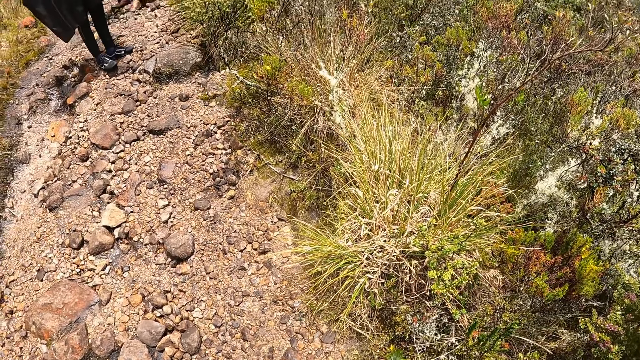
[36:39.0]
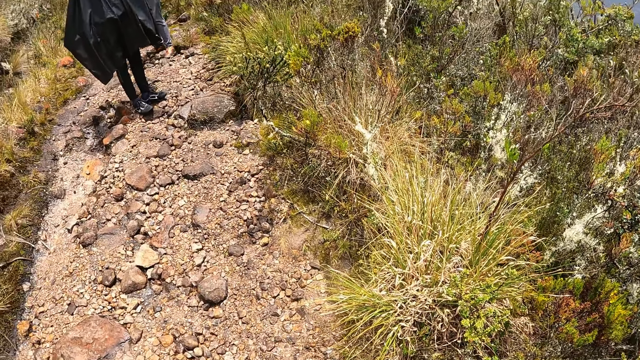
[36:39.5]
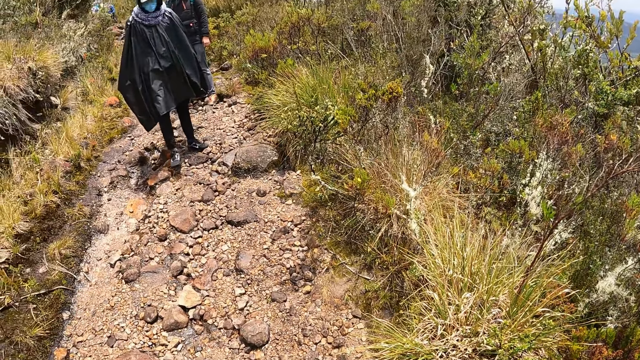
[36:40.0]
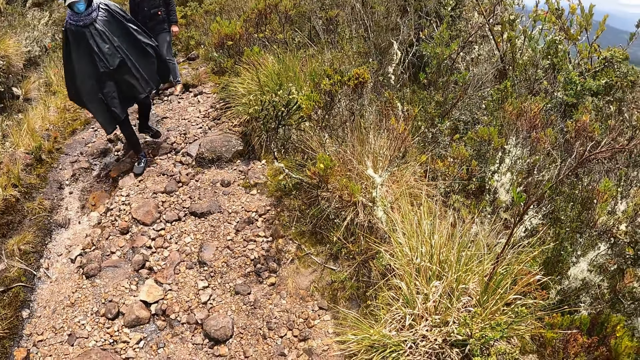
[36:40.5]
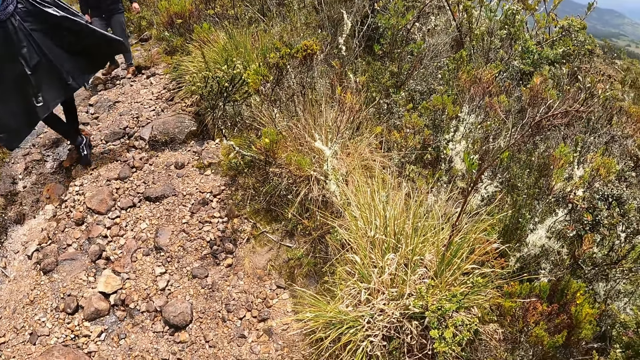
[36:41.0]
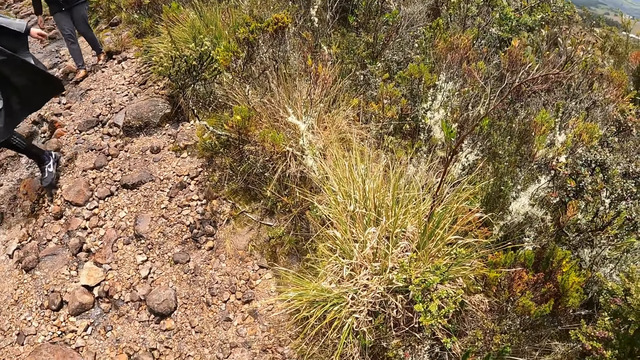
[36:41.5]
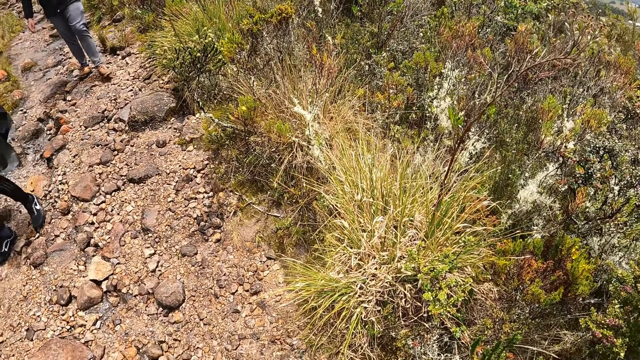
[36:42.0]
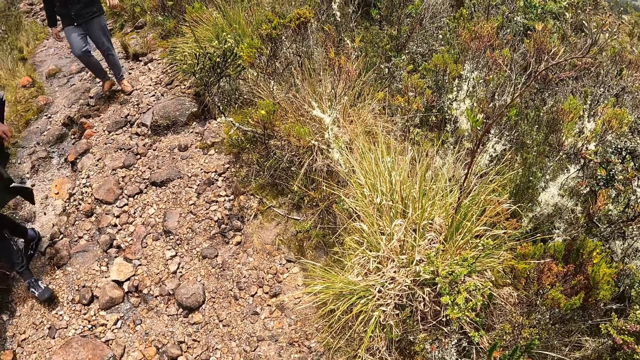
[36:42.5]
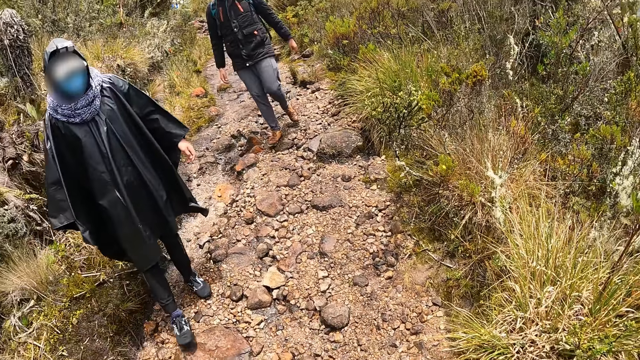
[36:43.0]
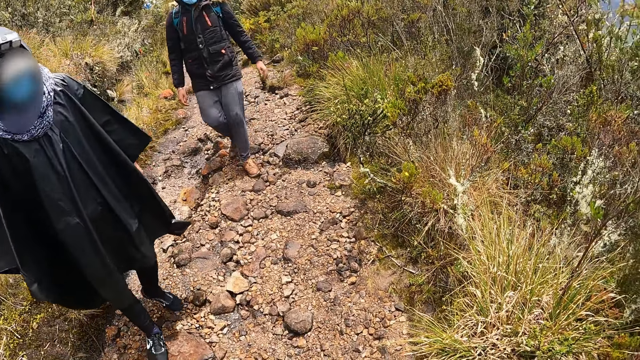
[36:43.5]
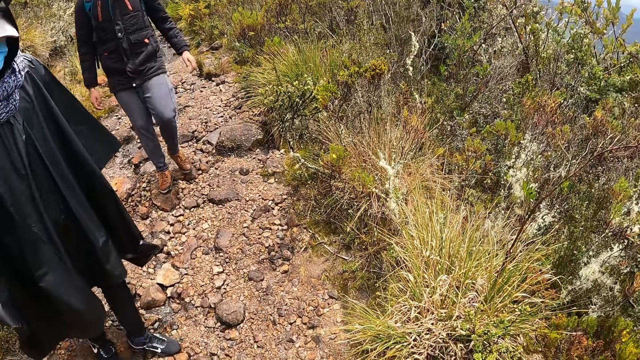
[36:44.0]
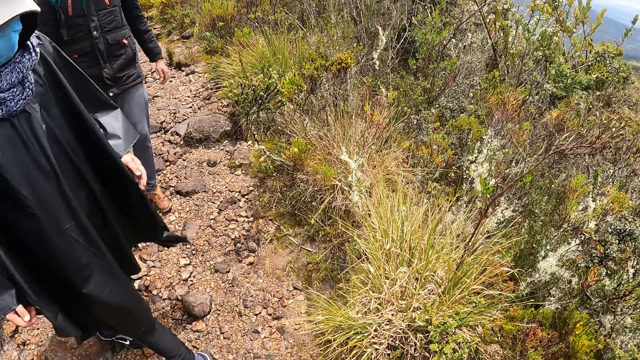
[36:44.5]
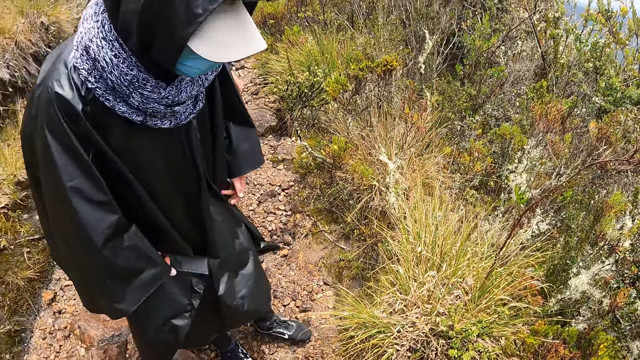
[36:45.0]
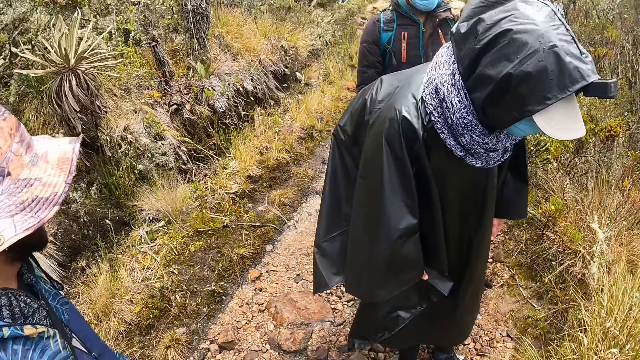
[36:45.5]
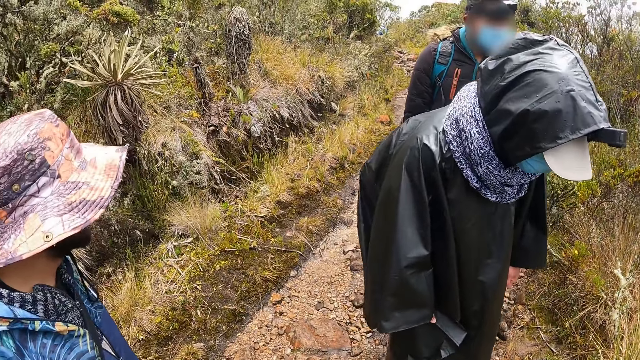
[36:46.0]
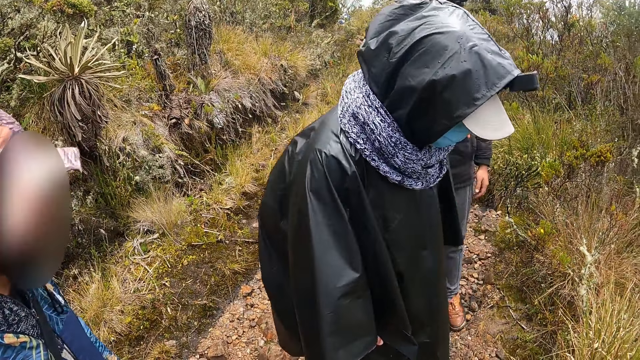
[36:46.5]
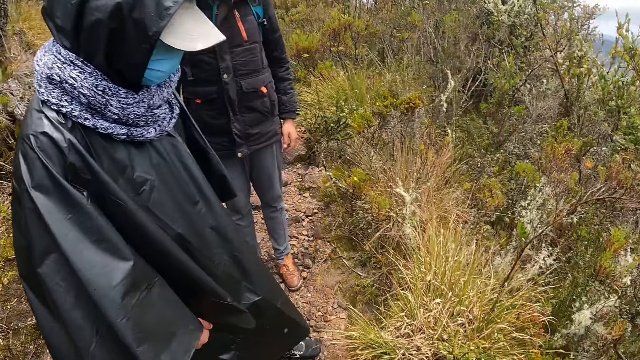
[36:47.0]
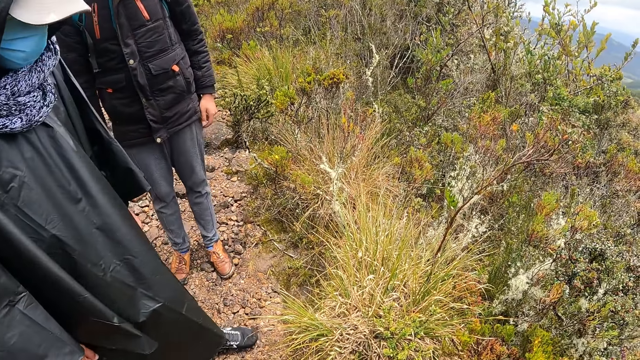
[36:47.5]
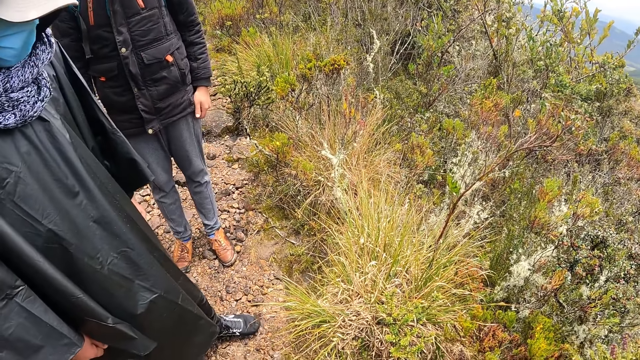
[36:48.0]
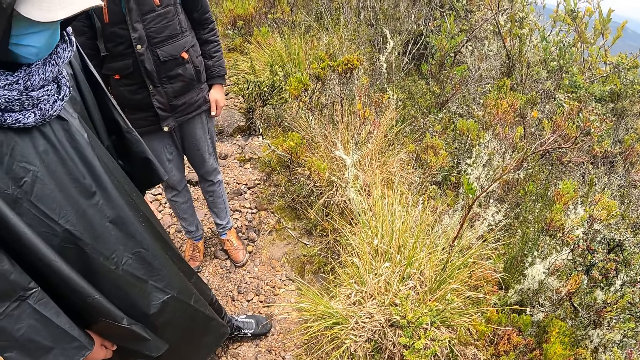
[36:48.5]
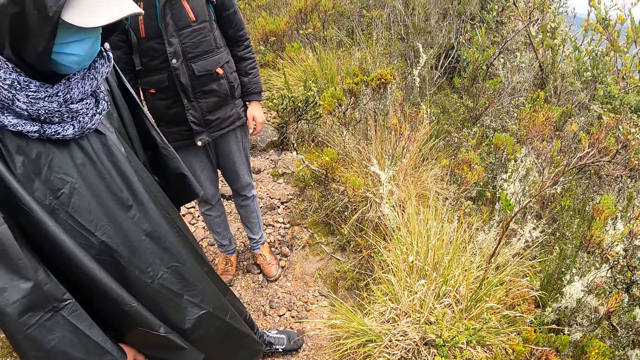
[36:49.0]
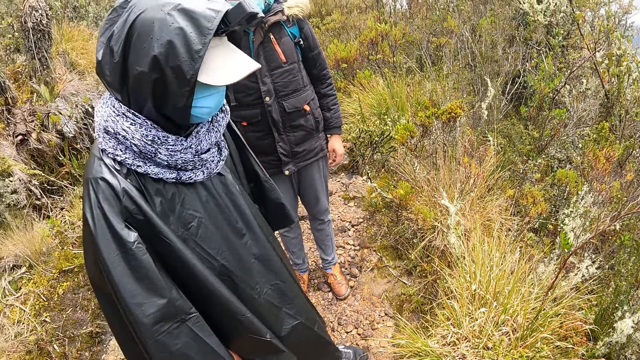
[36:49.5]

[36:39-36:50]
A lady and a man walk towards the camera wearer. The camera wearer interacts with the lady, the man and another person.

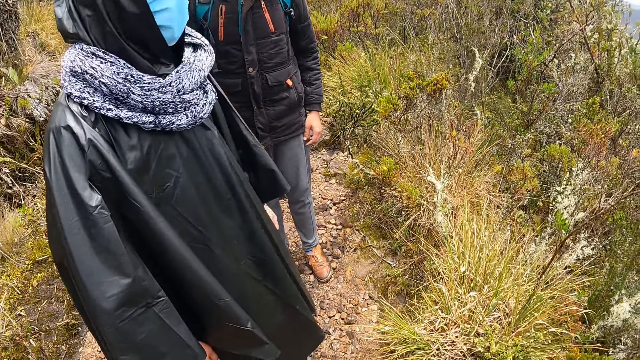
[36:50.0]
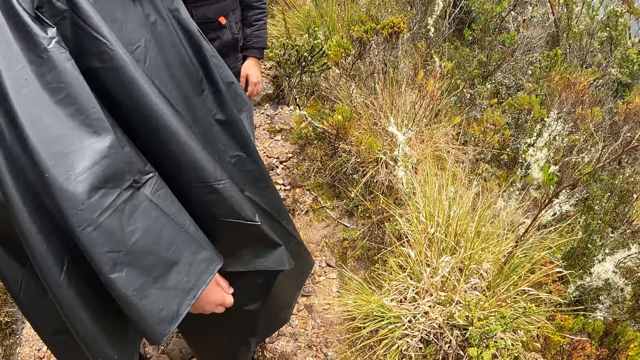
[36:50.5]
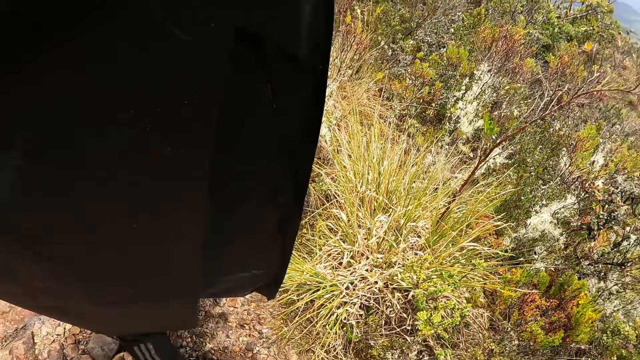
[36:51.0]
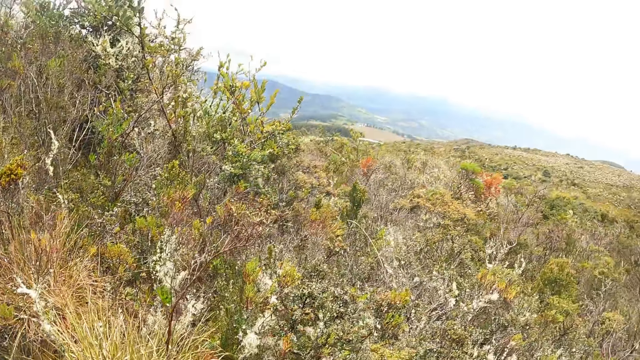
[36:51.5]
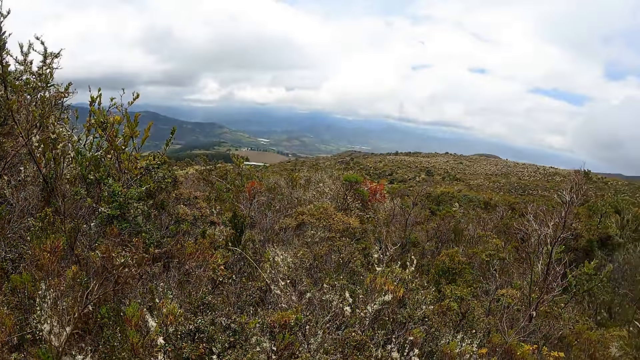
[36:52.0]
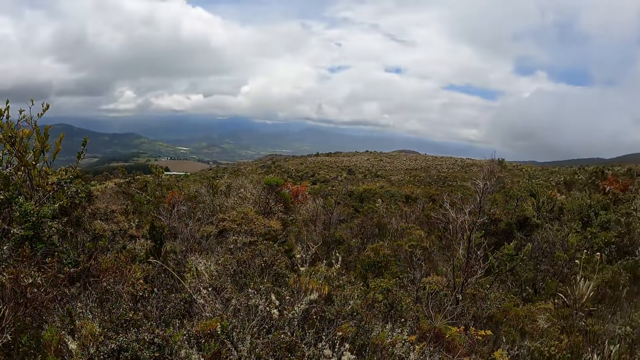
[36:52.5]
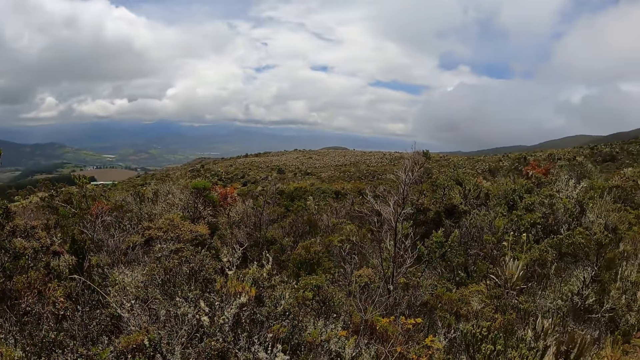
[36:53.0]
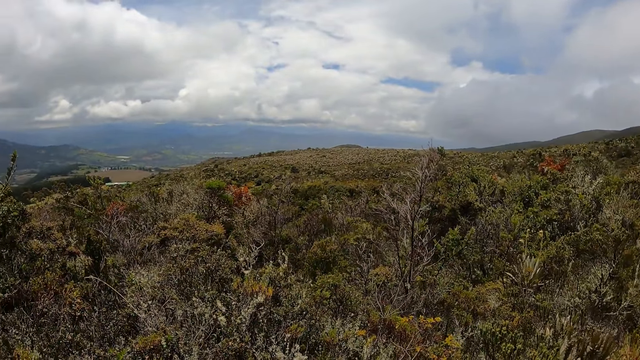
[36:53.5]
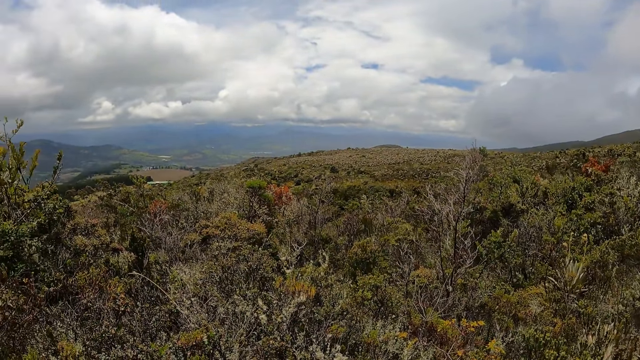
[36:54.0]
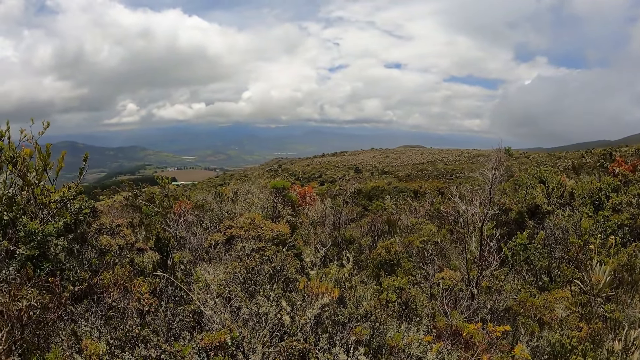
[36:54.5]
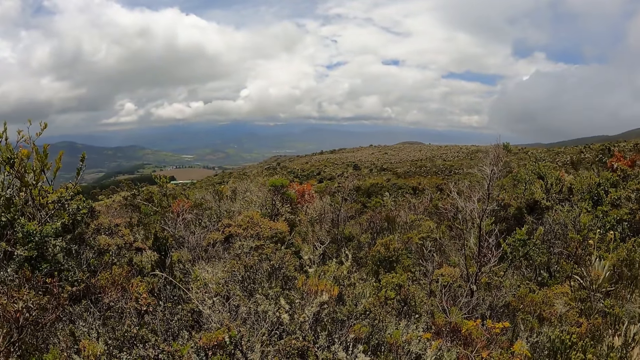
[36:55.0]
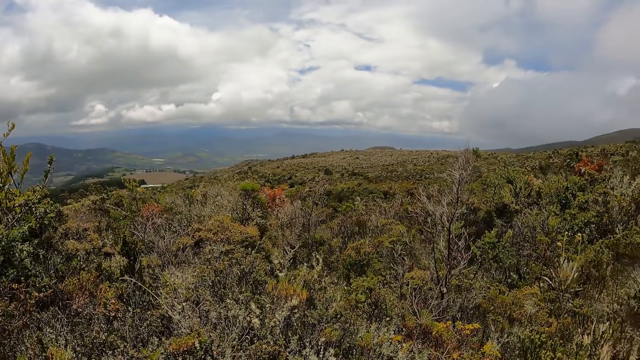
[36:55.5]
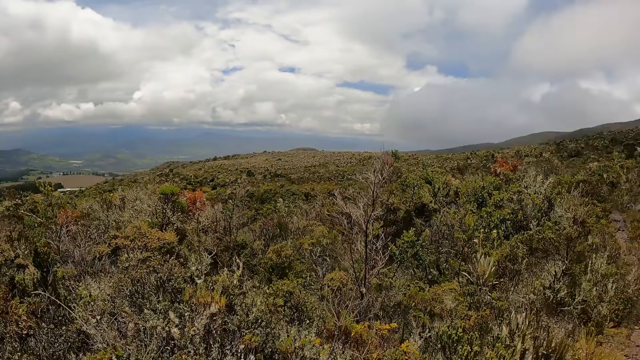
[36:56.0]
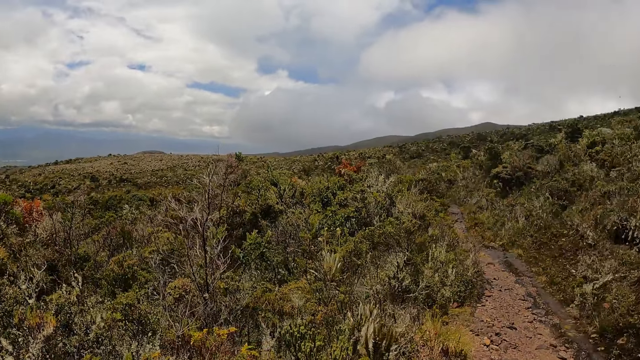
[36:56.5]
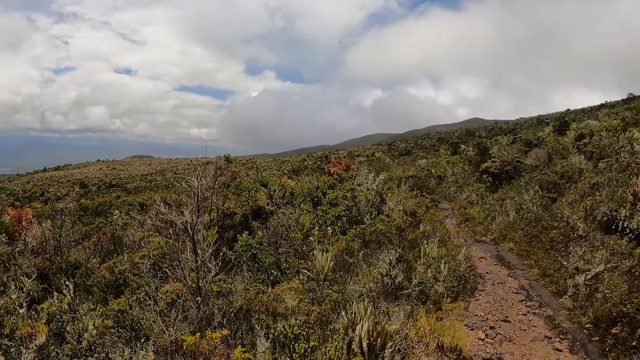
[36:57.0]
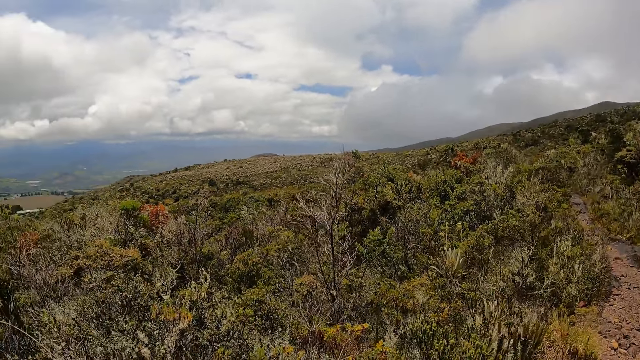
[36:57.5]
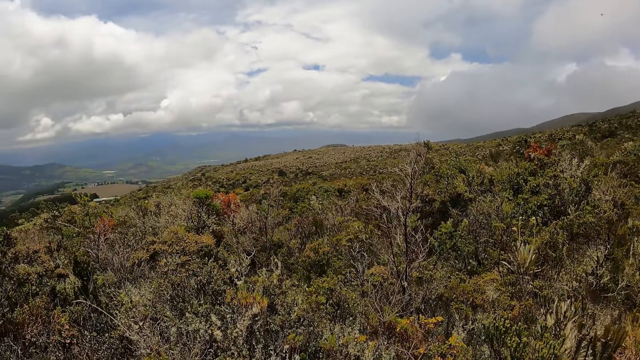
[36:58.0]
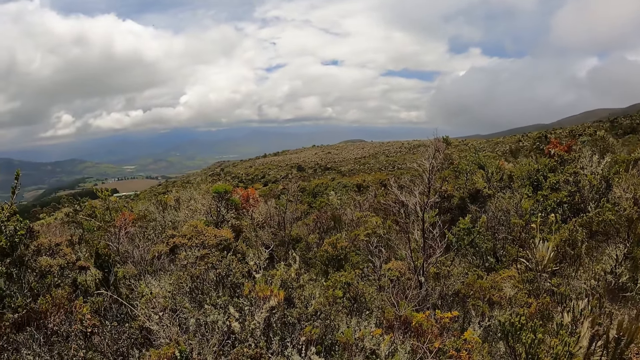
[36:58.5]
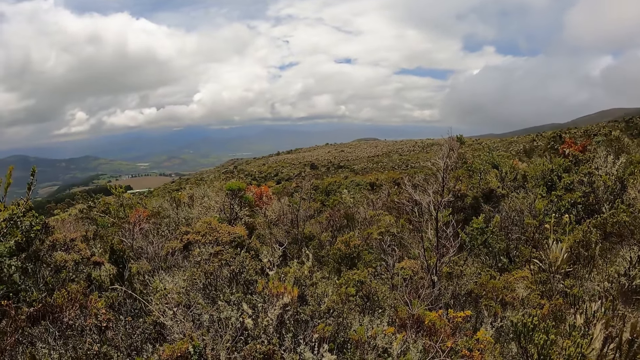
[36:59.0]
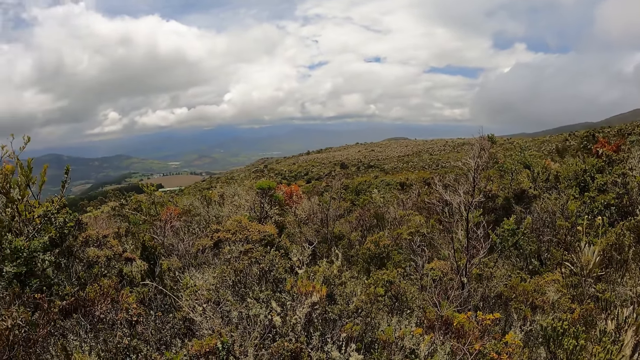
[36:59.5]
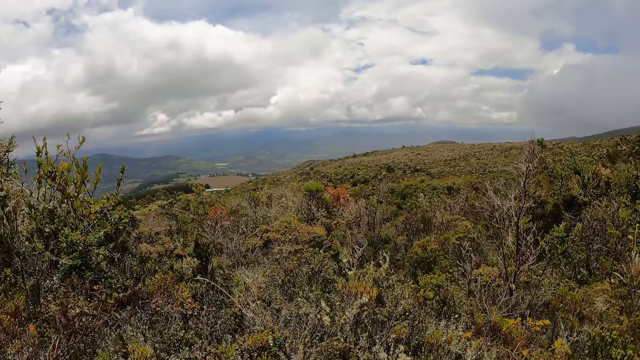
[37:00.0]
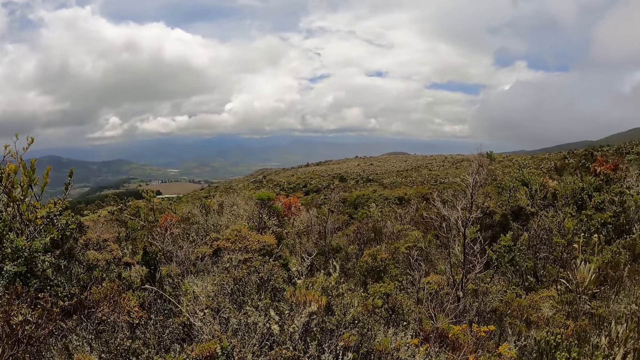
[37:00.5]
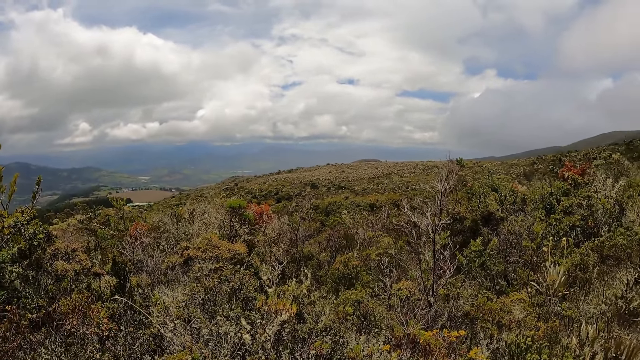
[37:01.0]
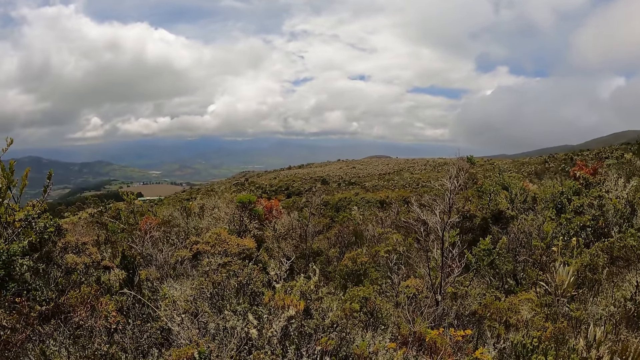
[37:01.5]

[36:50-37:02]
The woman points to the sky with her right hand. The camera wearer looks around.
